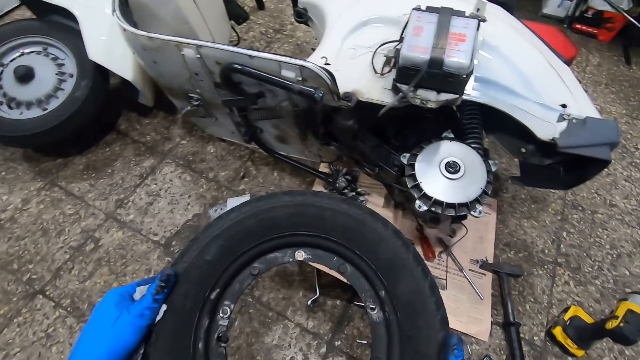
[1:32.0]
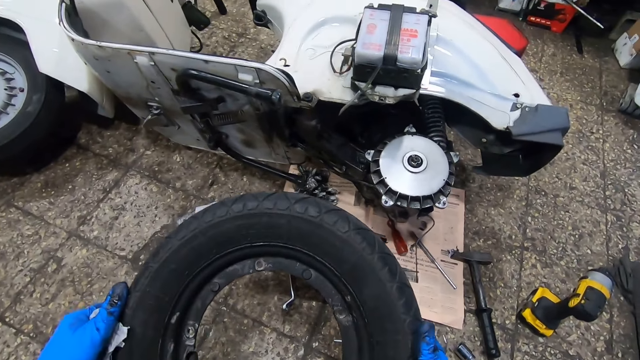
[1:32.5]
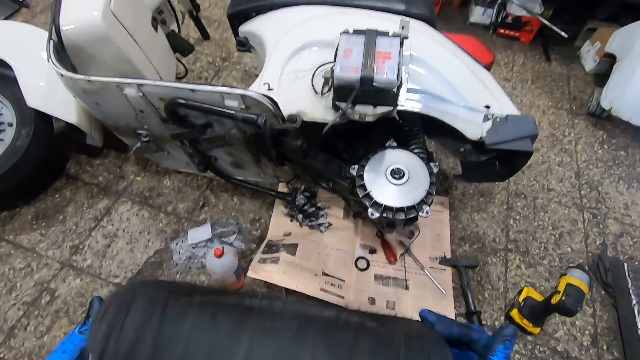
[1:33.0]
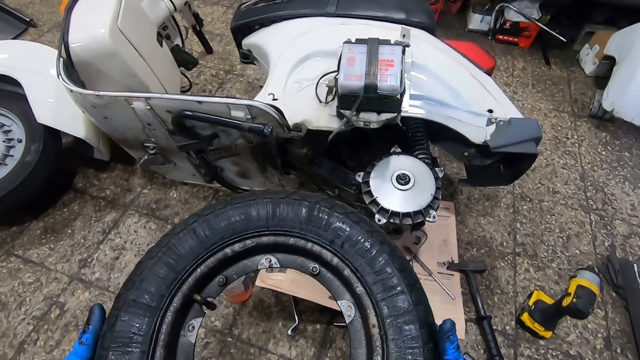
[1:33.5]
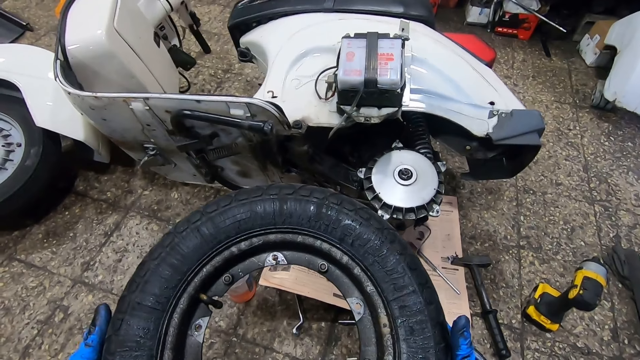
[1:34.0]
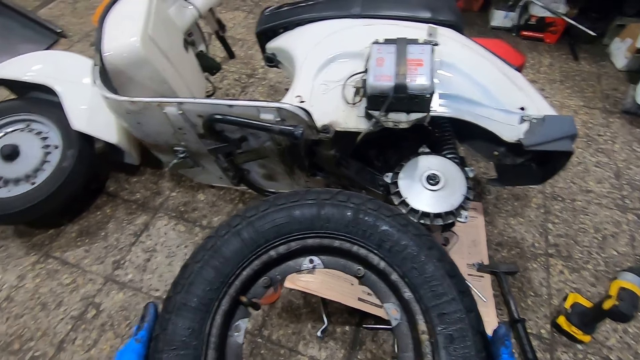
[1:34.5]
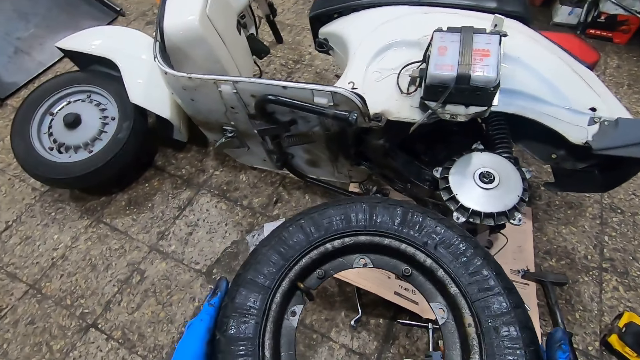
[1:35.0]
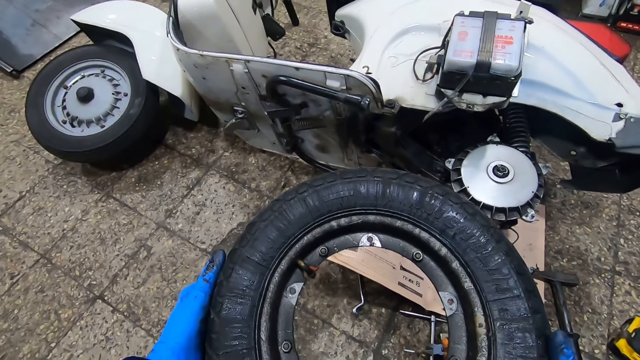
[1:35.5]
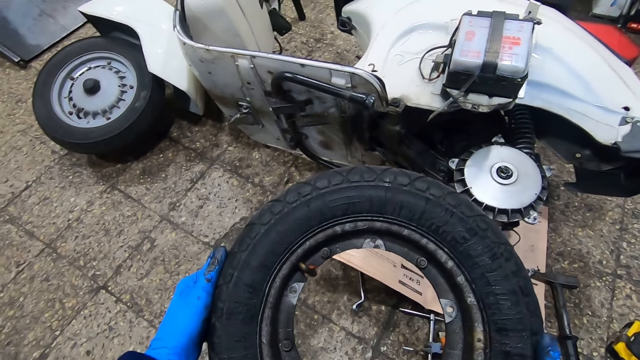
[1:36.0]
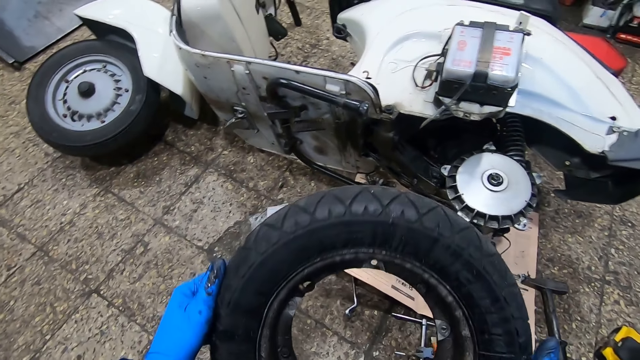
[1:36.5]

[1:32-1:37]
The camera wearer turns the tire.

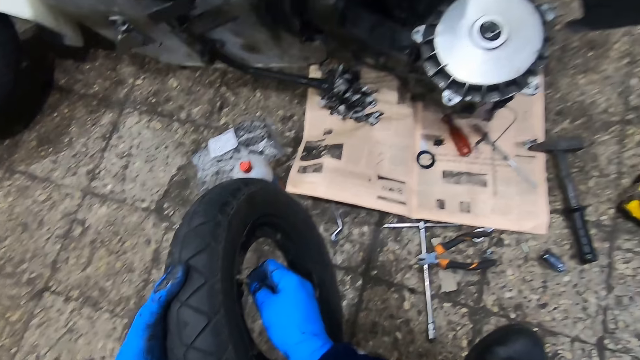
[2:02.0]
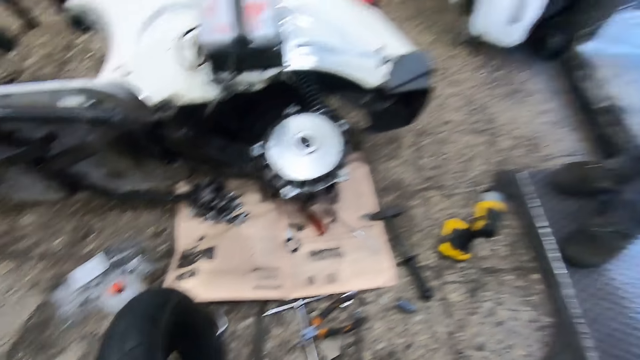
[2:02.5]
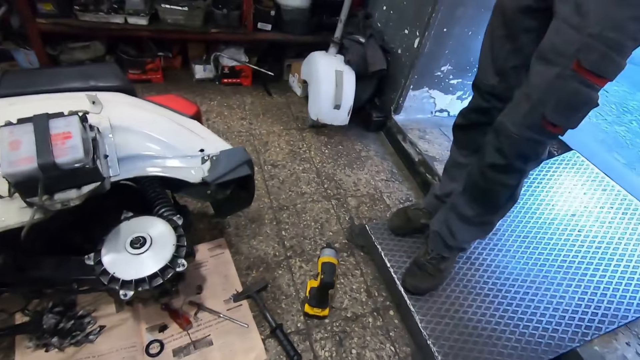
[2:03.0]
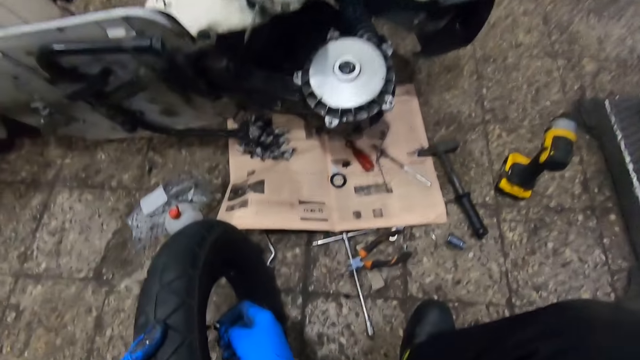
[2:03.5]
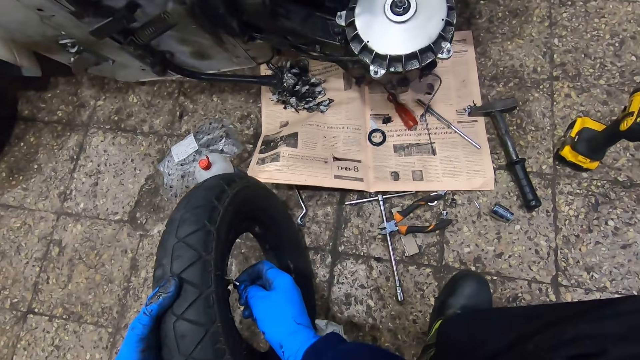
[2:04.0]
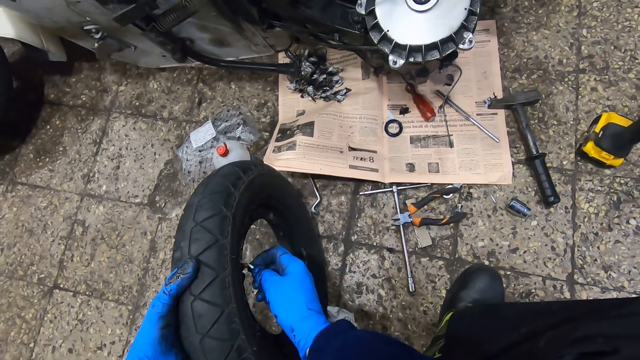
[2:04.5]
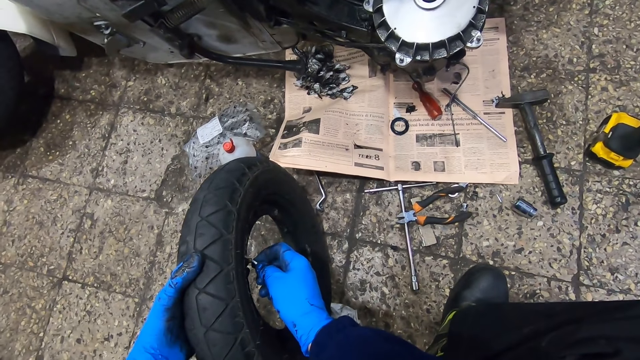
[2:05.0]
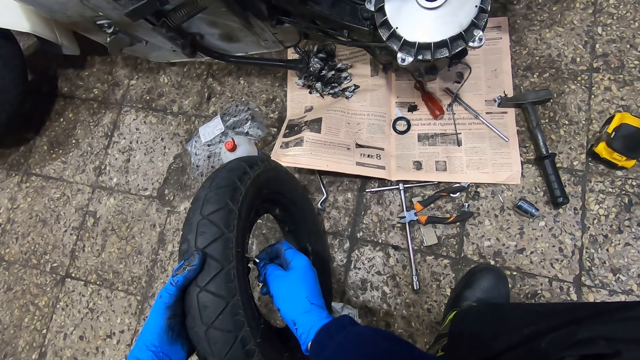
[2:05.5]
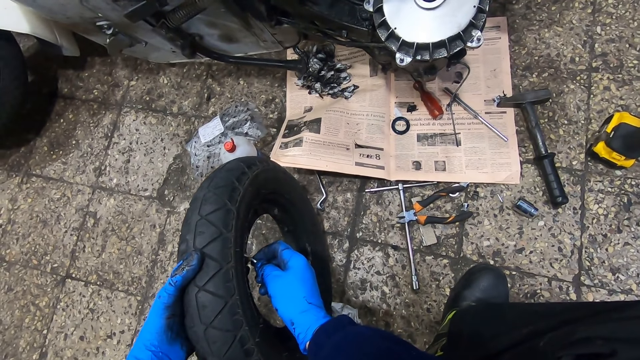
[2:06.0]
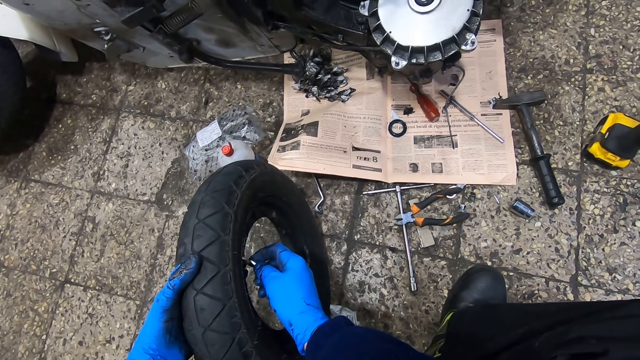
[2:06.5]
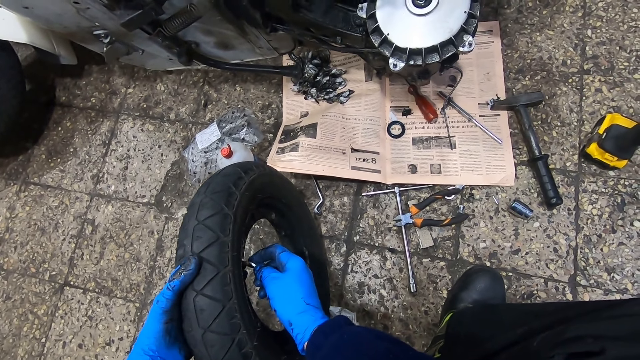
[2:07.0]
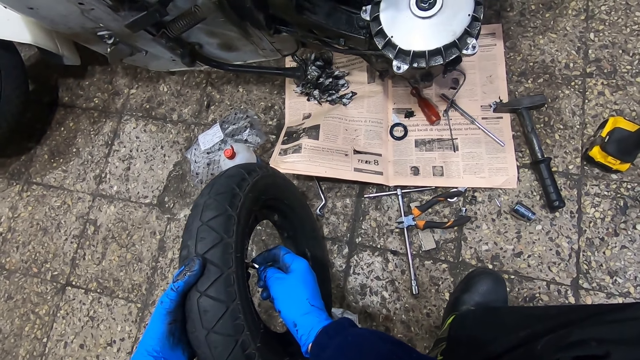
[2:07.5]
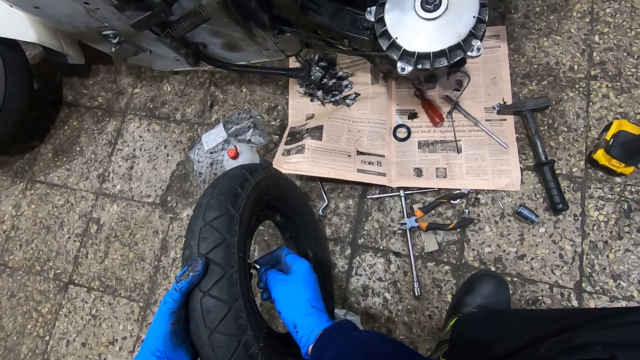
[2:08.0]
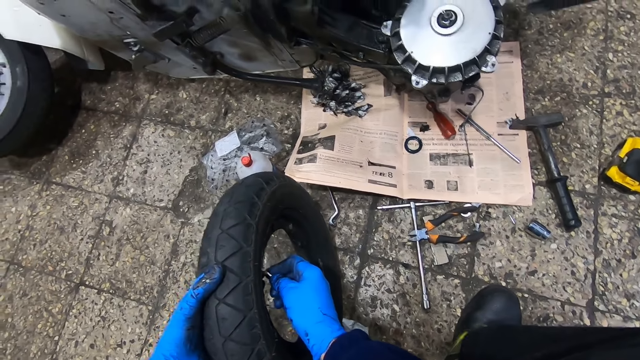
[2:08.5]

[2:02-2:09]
The camera wearer ties the valve with a hand. They deflate the tire.

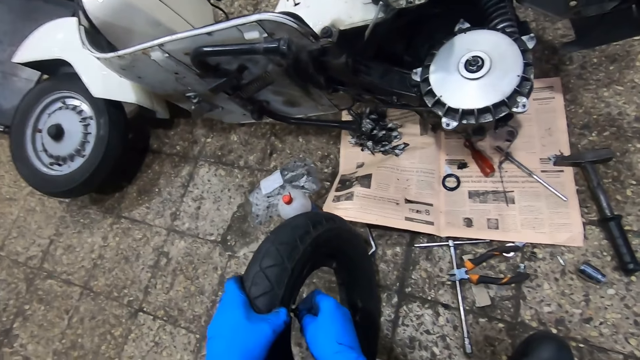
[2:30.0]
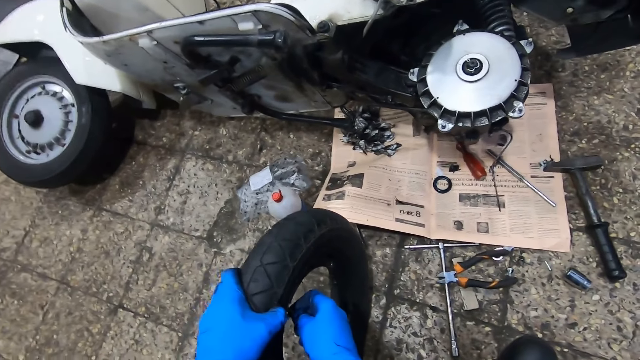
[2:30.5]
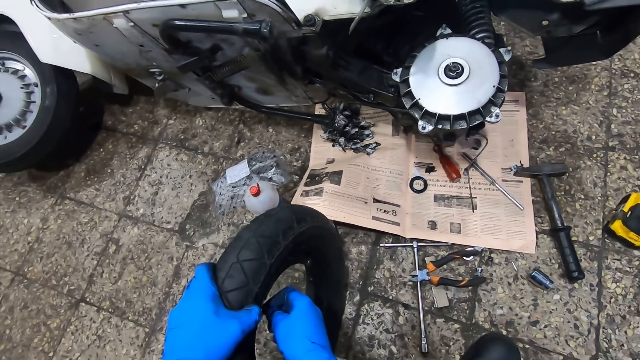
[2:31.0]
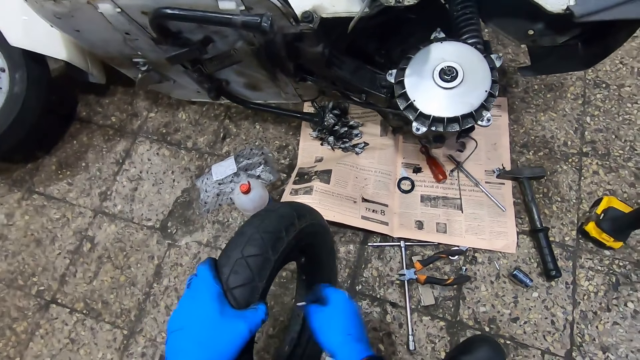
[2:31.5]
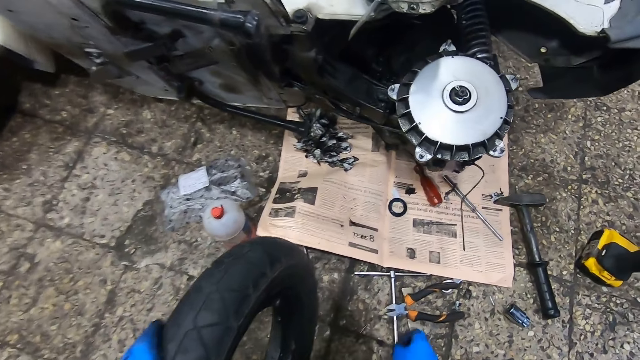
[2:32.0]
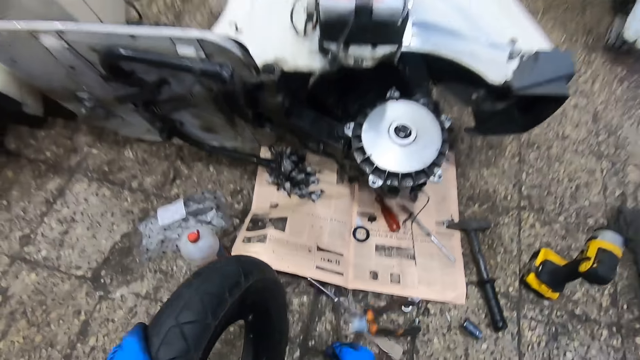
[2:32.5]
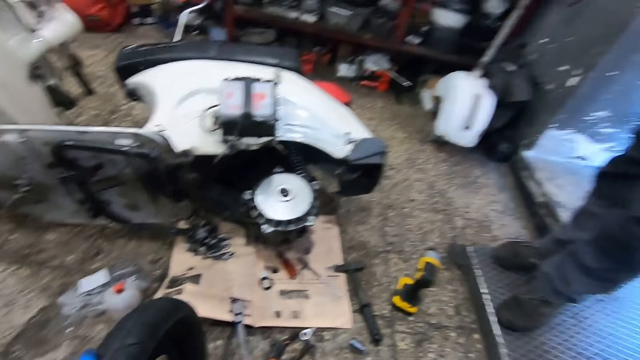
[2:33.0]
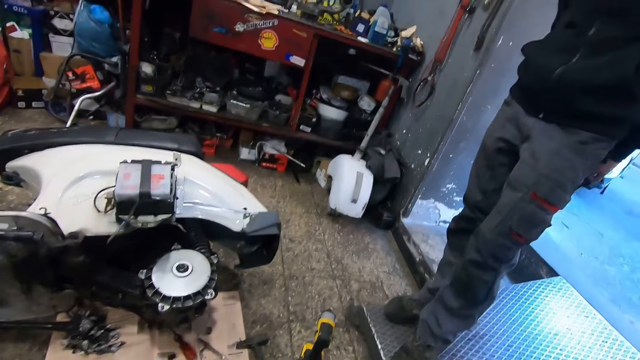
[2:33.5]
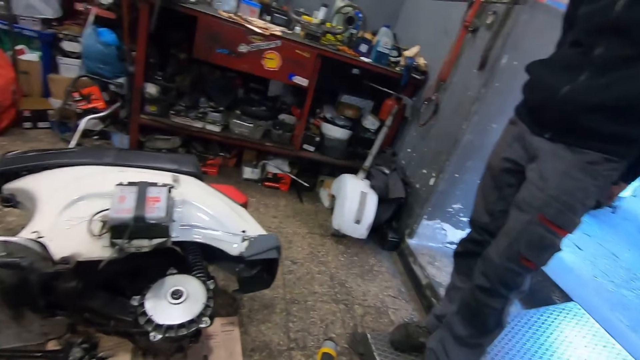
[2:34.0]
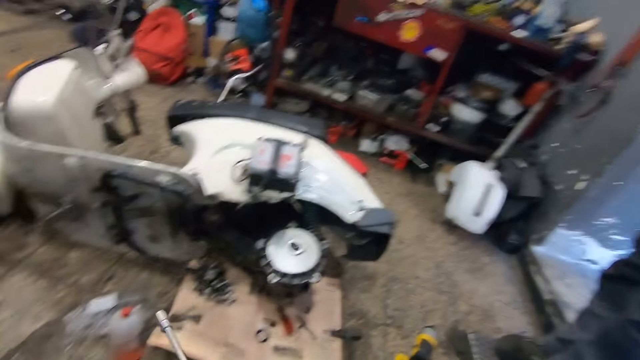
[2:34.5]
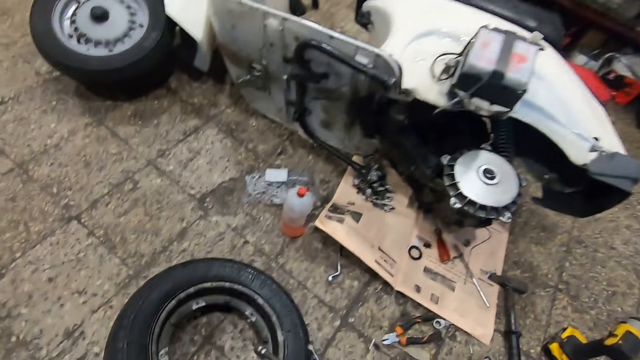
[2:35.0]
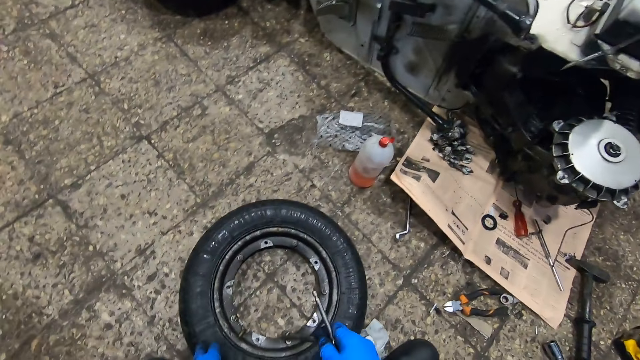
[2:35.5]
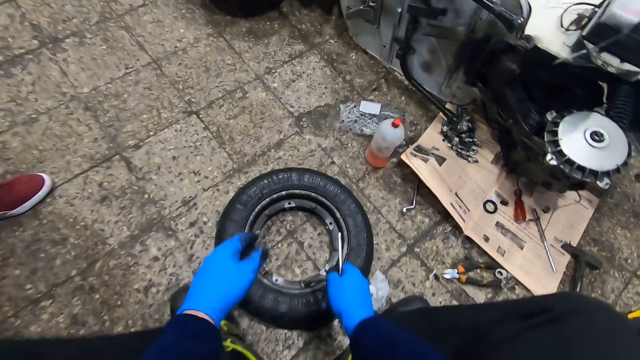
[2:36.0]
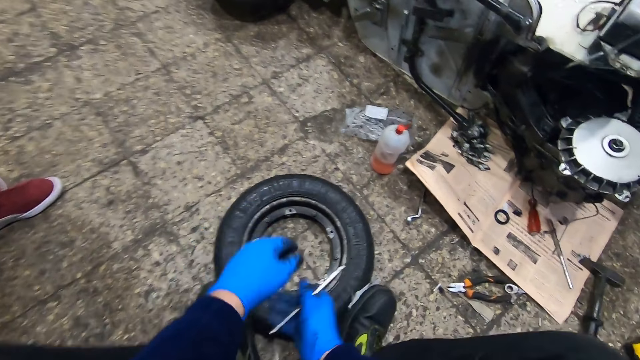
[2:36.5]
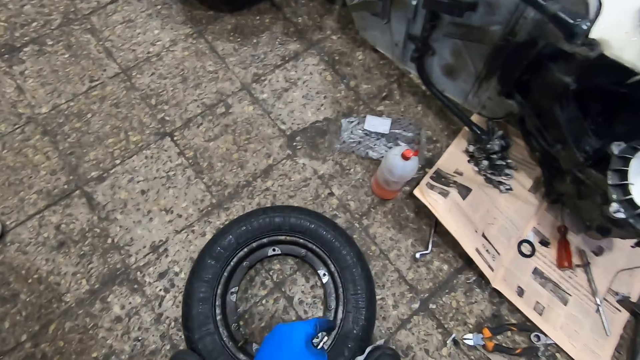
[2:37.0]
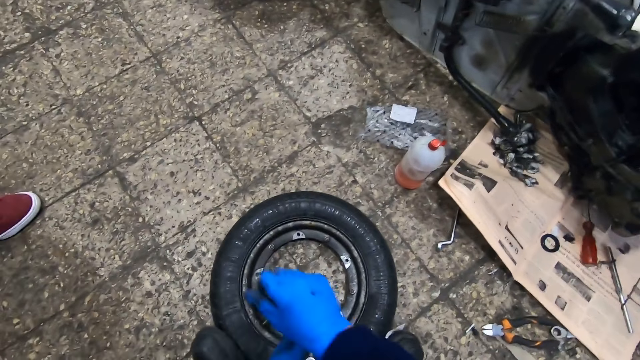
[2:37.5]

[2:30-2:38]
The camera wearer drops the tire deflator on the ground with his right hand. He picks up a tubular wrench from the ground with his right hand. He drops the tire to the ground with his left hand. He loosens the nuts from the tire with the tubular wrench in both hands.
